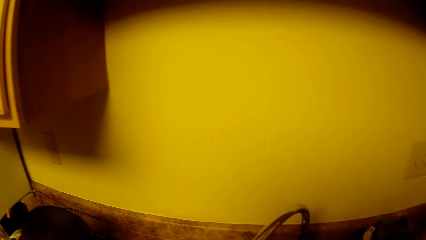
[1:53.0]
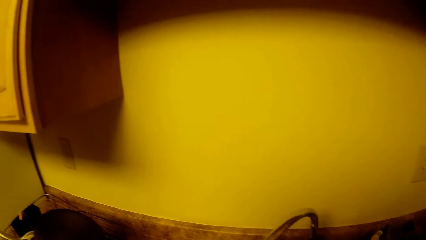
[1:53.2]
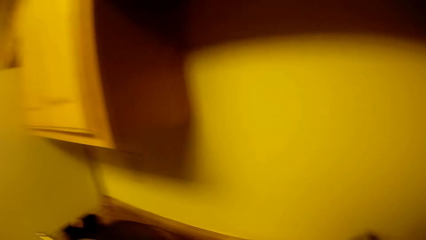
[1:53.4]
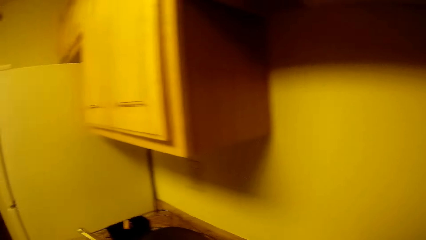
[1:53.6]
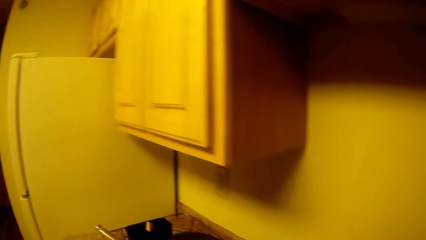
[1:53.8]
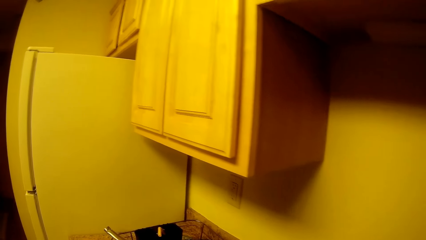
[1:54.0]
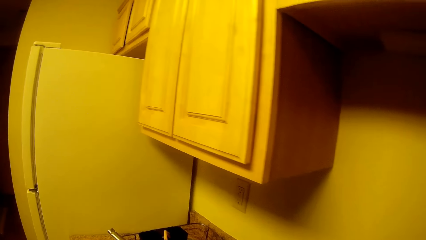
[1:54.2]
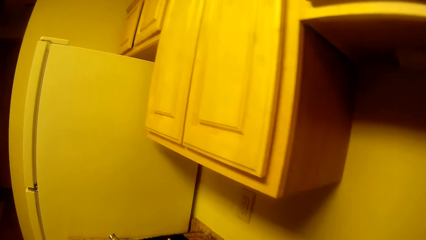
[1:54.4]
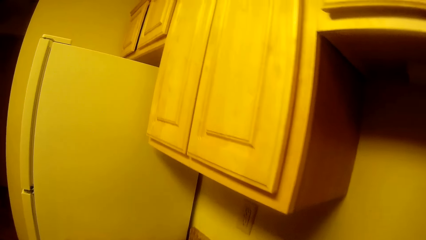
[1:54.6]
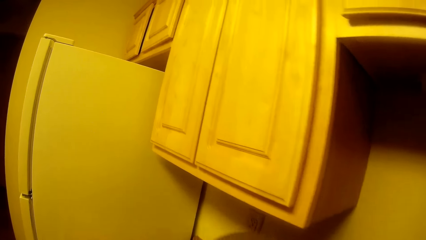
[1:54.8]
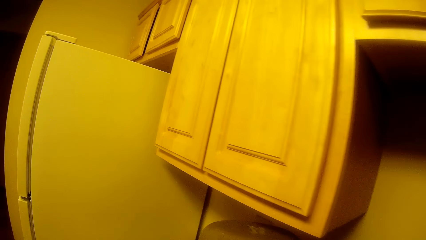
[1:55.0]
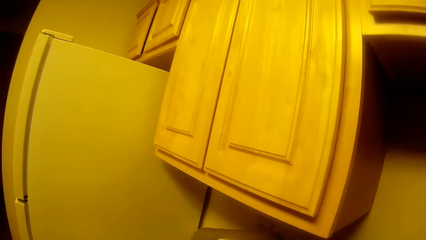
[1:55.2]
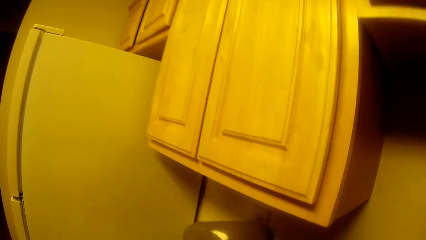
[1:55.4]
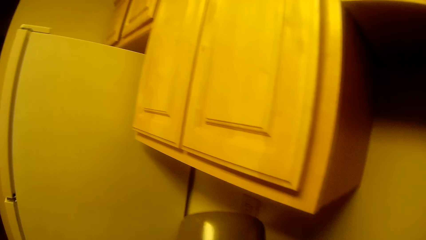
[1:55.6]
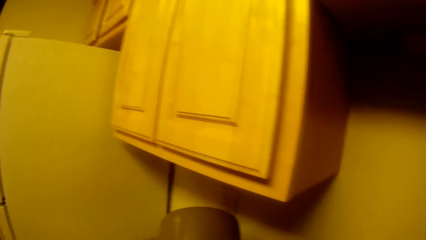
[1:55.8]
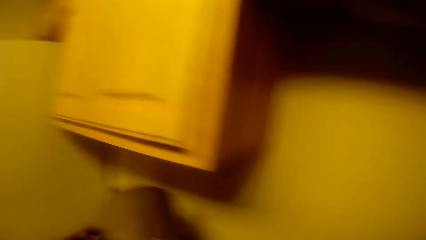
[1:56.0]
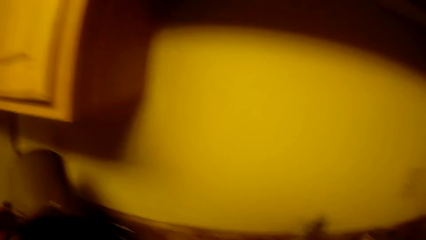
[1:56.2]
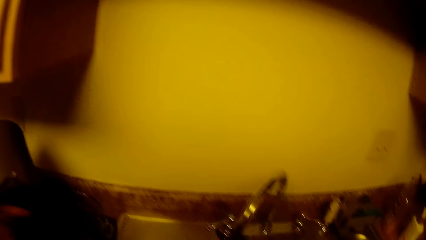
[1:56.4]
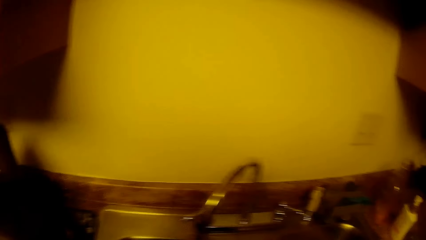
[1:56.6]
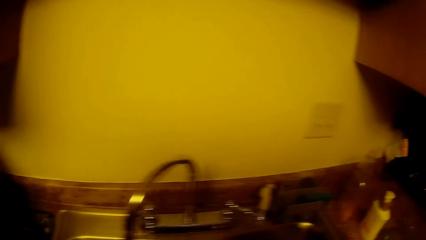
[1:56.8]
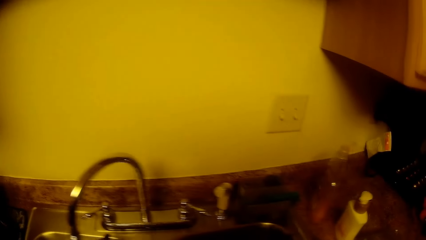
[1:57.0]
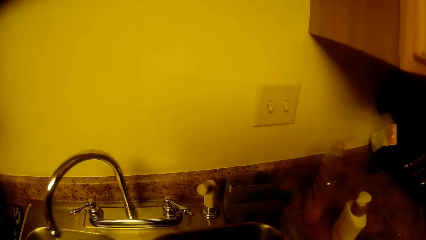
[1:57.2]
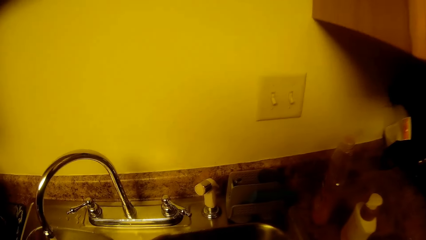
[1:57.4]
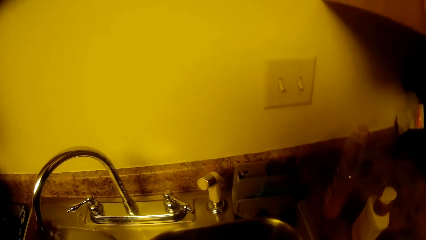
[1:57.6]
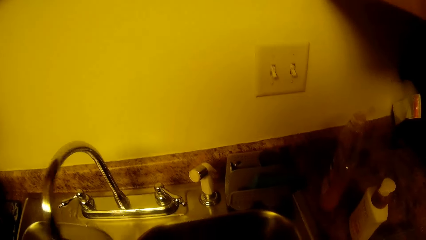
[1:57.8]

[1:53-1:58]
The camera wearer drops the cooking pot on the plate rack. They wash the sink.

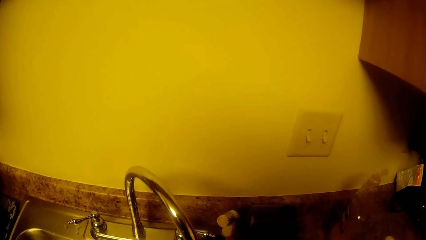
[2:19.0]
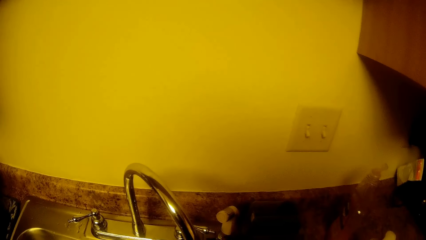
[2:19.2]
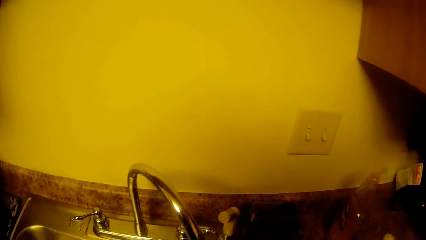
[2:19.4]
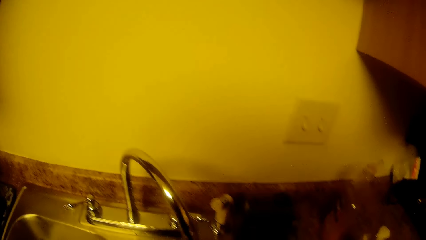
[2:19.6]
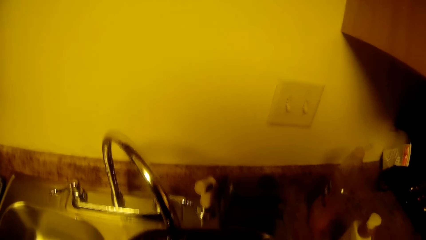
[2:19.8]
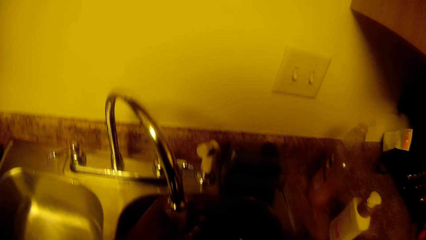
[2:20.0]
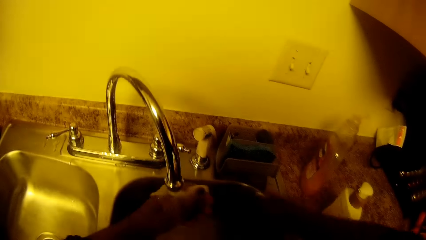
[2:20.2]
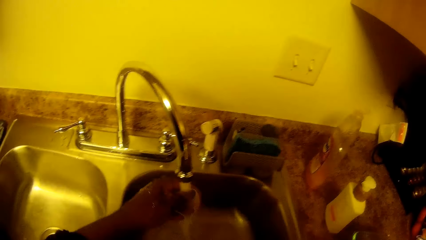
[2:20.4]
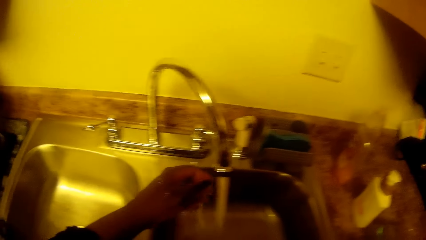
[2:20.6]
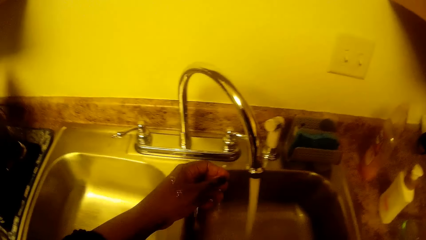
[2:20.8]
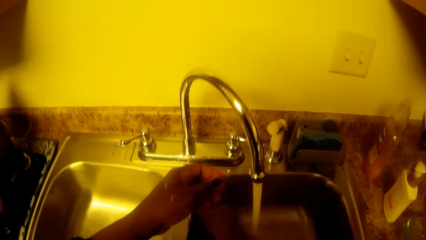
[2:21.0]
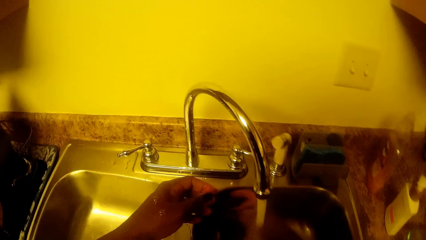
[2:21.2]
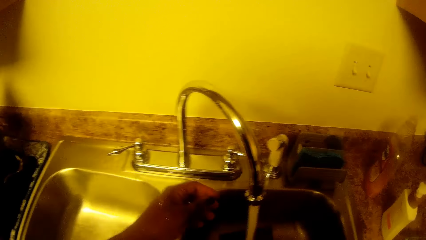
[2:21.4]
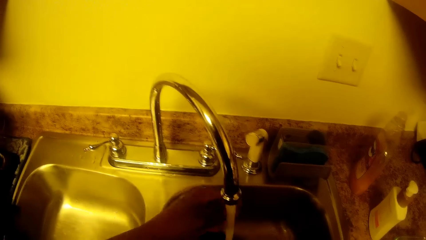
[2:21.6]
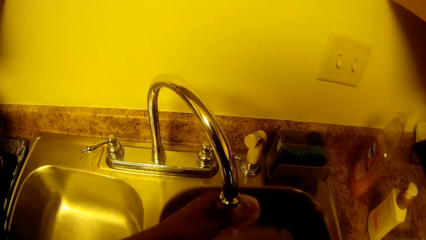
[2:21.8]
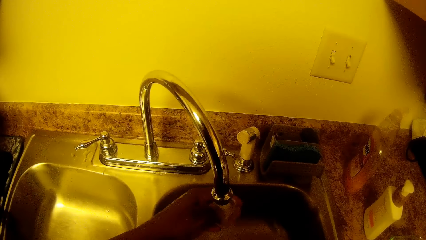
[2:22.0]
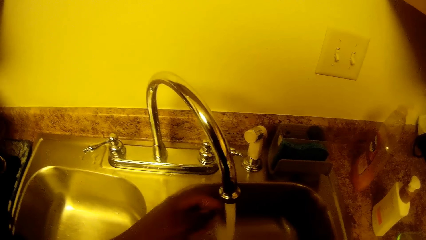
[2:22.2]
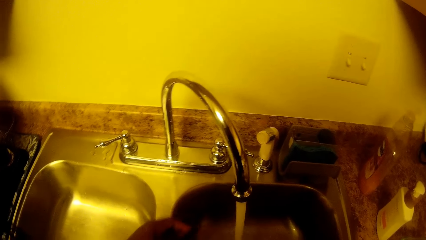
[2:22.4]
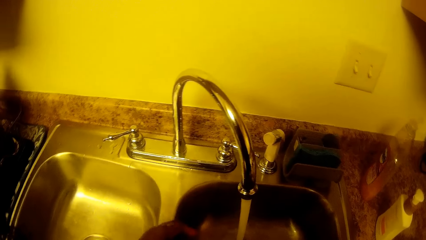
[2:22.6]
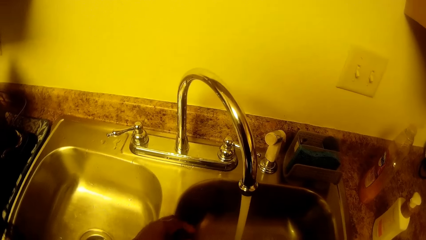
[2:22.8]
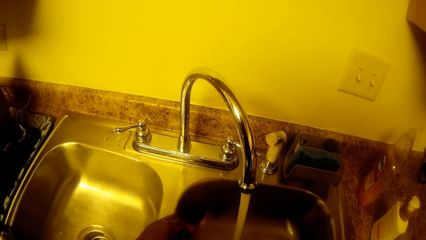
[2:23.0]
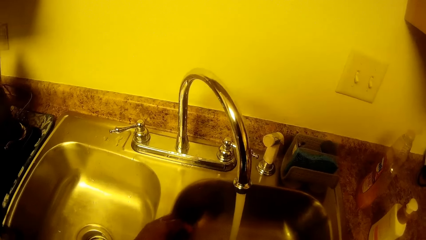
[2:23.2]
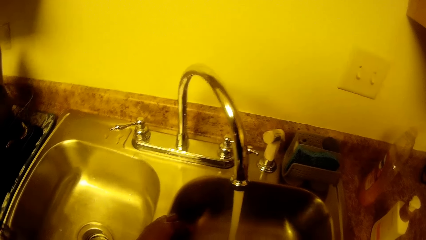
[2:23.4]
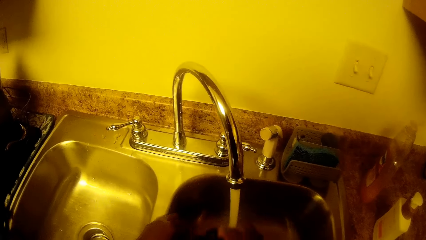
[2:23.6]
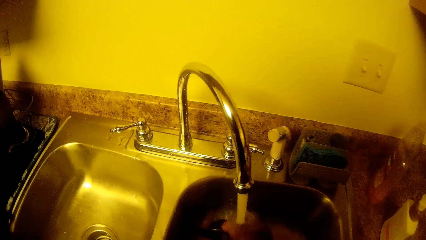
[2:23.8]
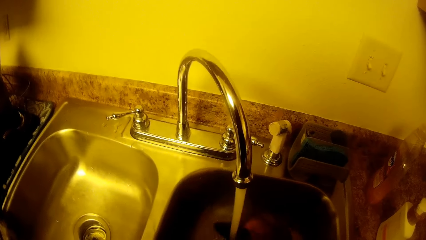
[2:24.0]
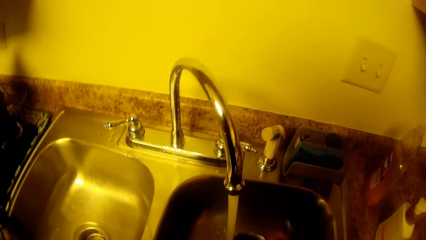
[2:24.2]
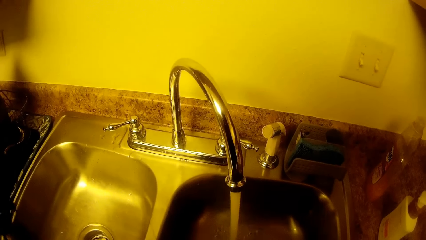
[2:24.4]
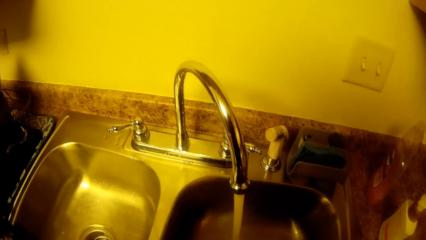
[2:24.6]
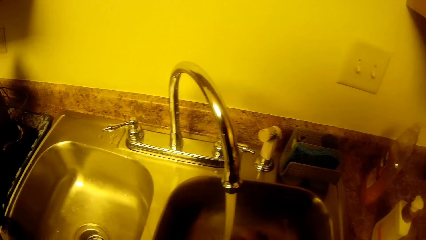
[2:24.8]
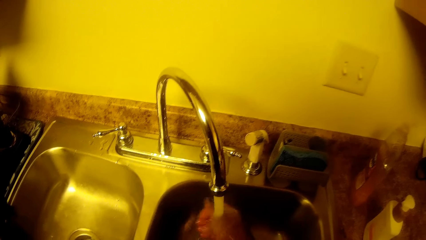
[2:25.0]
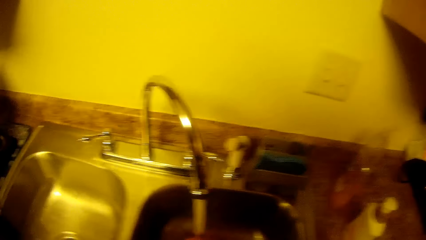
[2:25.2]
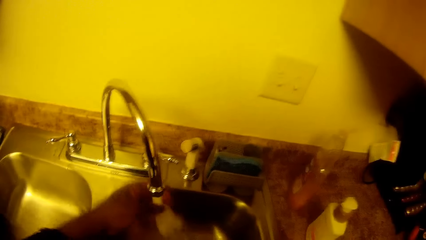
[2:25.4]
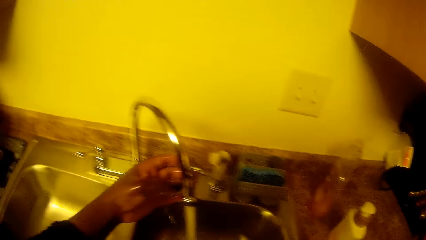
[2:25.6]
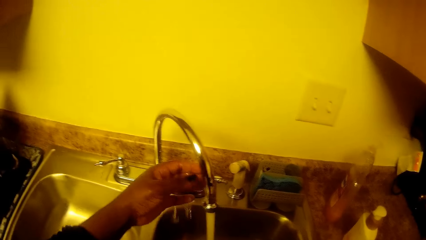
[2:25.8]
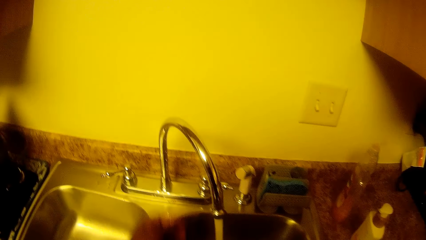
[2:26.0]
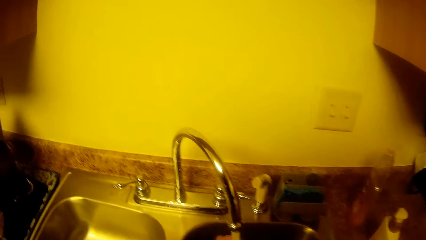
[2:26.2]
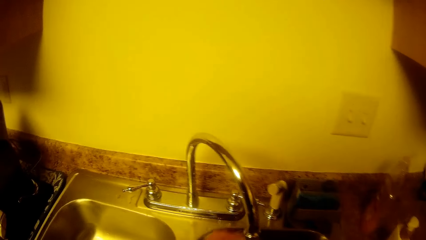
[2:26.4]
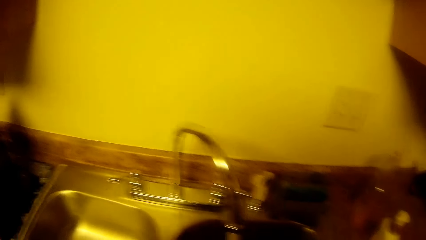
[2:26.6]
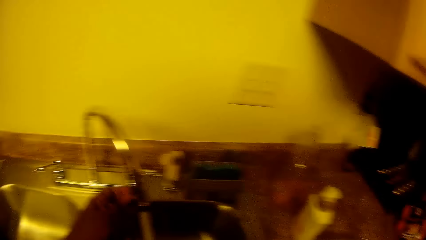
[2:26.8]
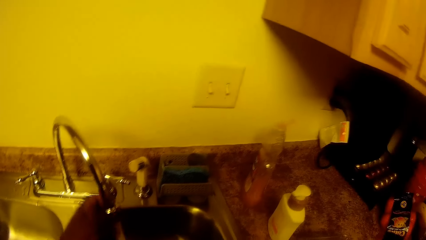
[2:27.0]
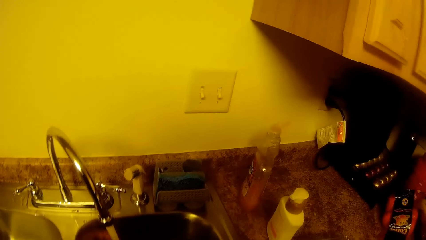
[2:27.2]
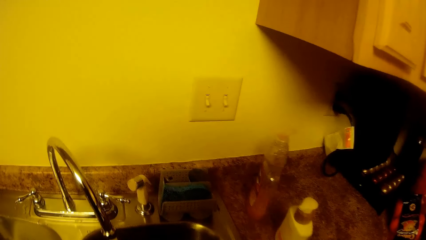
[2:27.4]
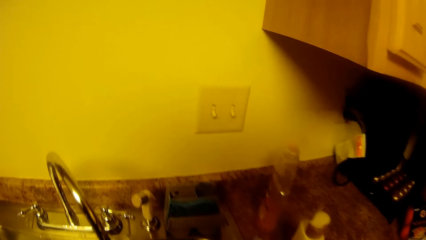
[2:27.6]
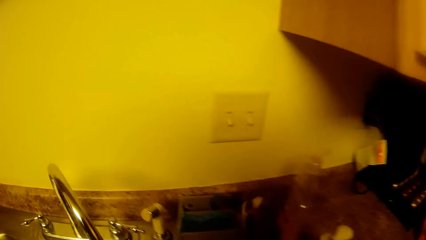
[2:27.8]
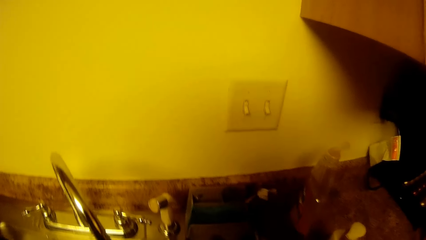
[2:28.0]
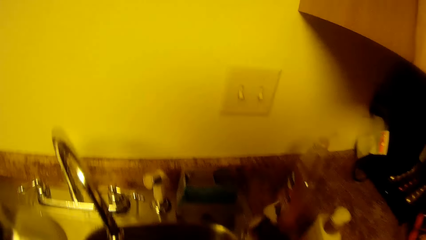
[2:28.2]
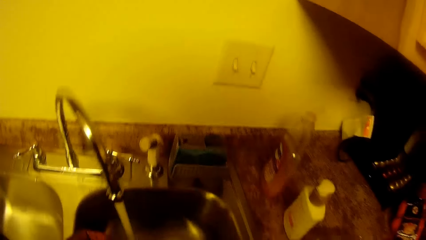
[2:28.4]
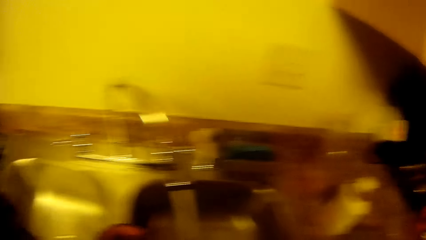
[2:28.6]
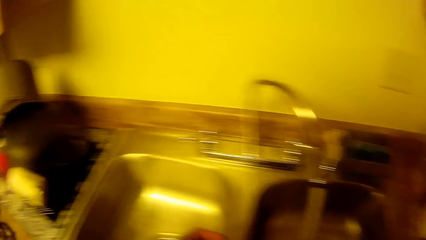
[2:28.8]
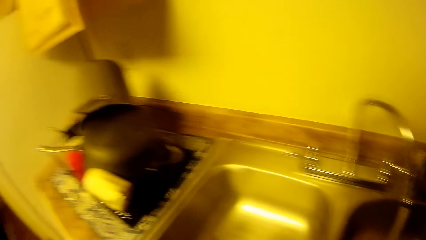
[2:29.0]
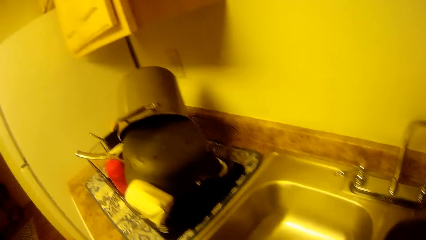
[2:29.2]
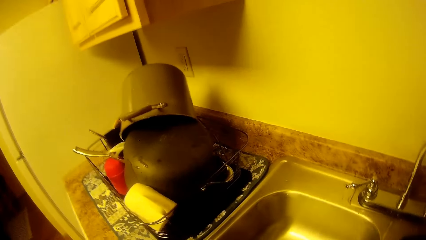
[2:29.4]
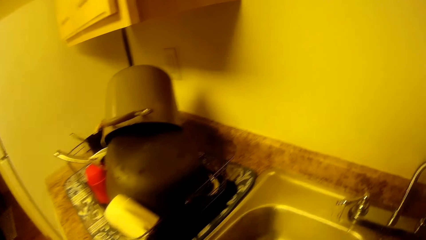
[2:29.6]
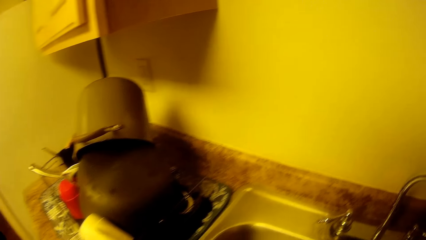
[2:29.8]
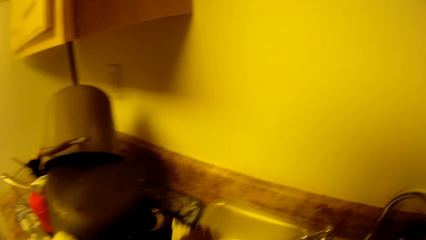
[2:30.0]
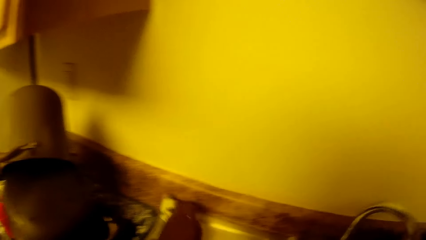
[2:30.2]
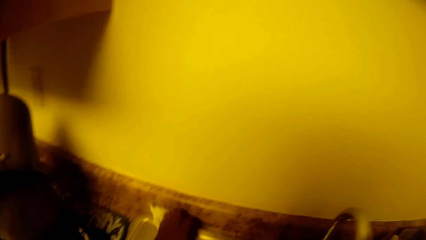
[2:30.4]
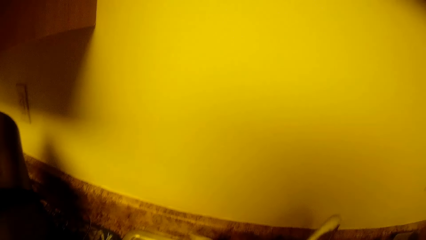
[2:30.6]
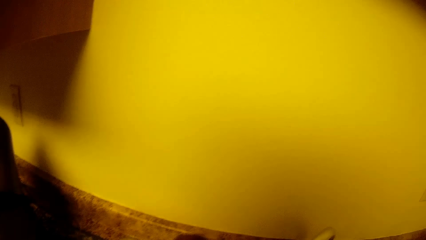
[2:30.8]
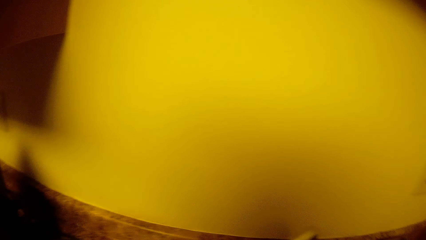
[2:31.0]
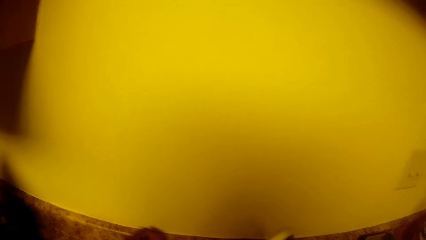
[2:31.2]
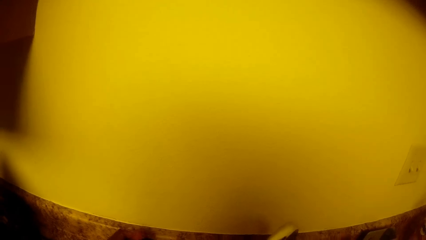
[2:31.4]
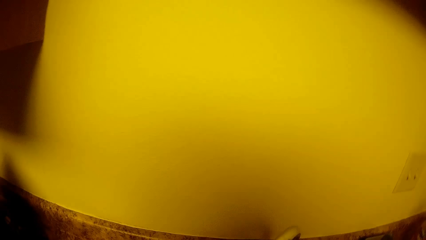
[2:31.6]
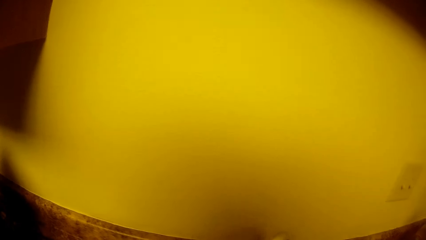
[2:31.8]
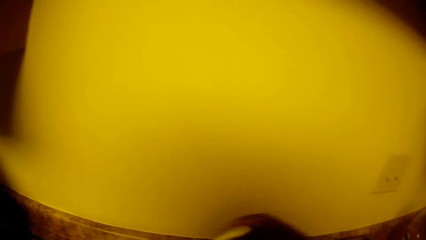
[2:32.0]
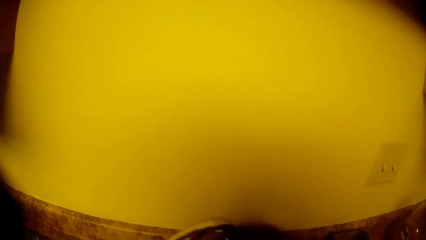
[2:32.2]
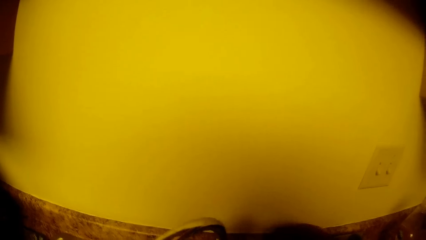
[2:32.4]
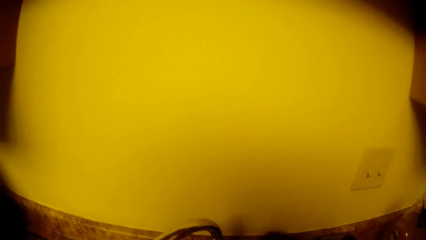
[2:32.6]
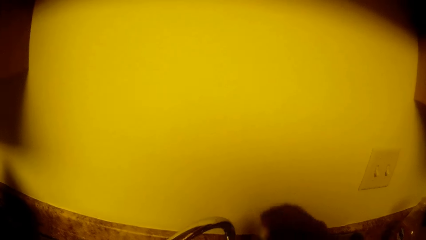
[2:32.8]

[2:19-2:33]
The camera wearer washes the sink. She cleans the counter with the napkin in her right hand.
